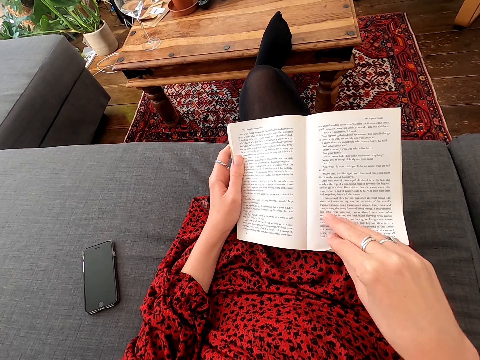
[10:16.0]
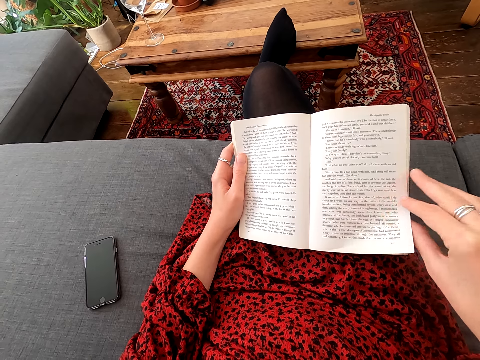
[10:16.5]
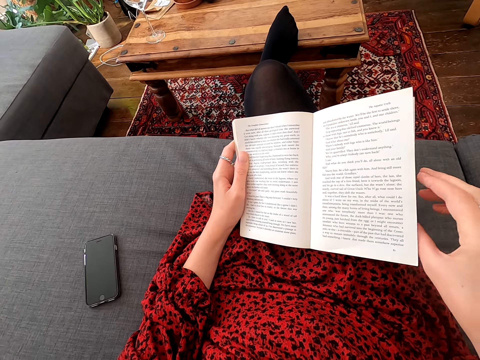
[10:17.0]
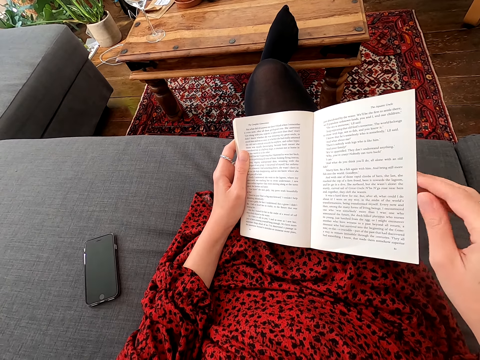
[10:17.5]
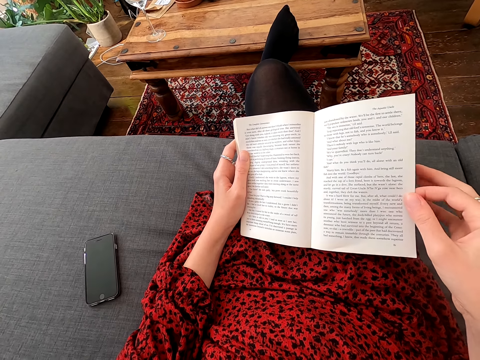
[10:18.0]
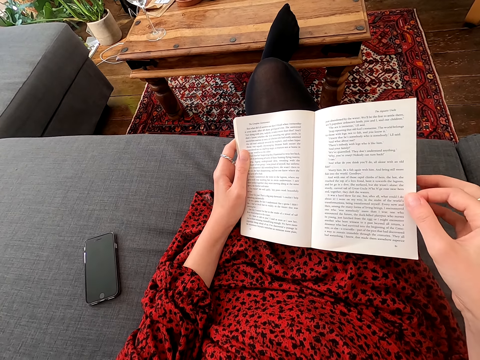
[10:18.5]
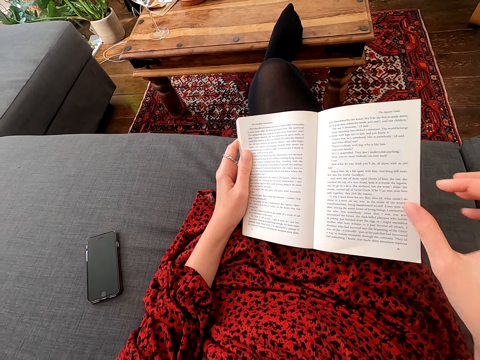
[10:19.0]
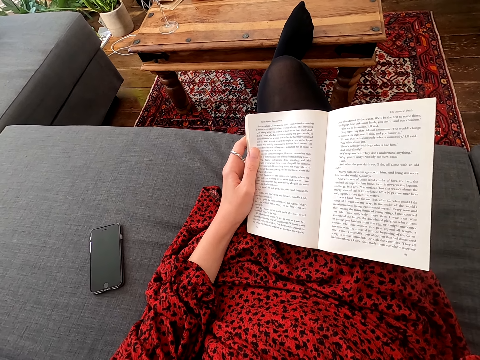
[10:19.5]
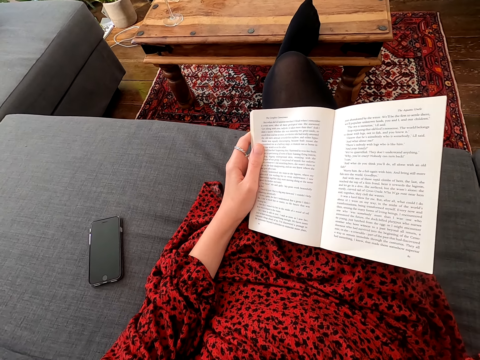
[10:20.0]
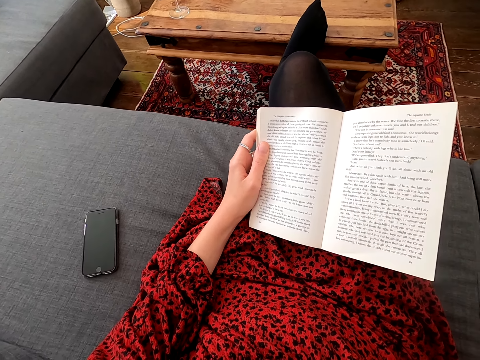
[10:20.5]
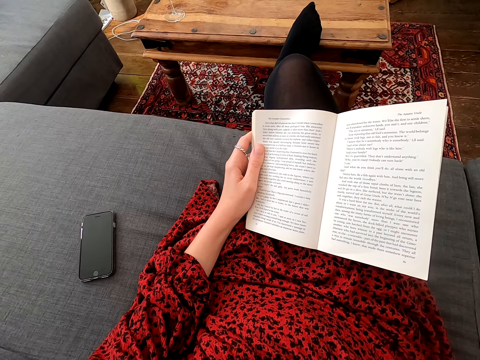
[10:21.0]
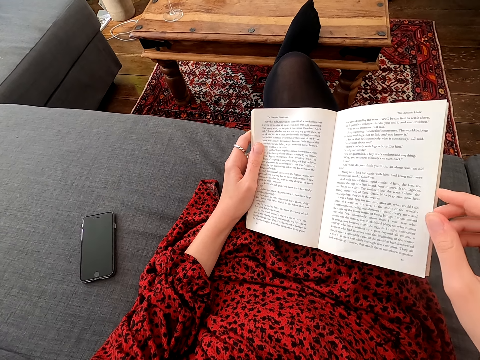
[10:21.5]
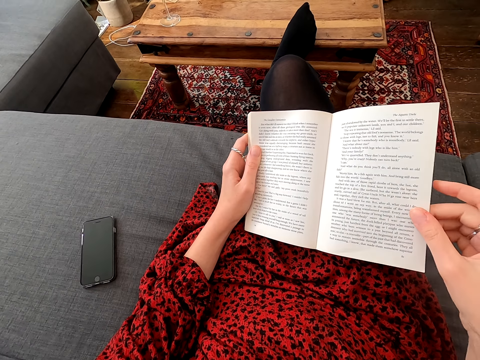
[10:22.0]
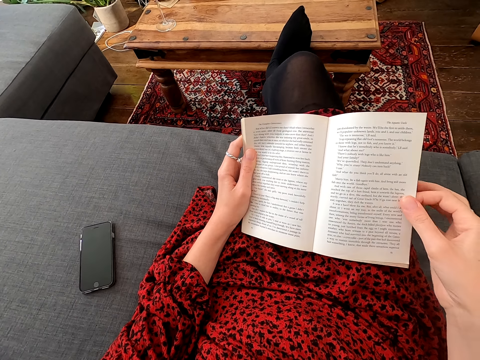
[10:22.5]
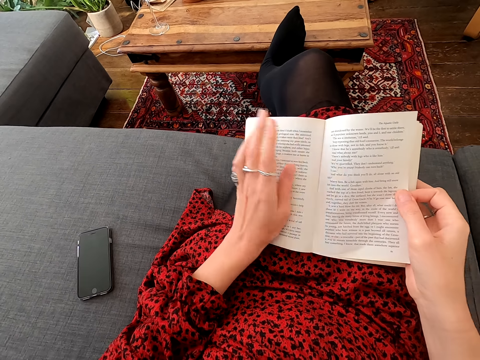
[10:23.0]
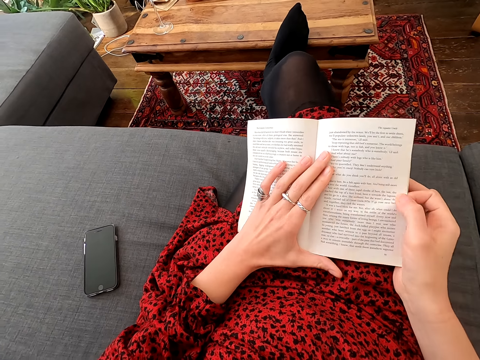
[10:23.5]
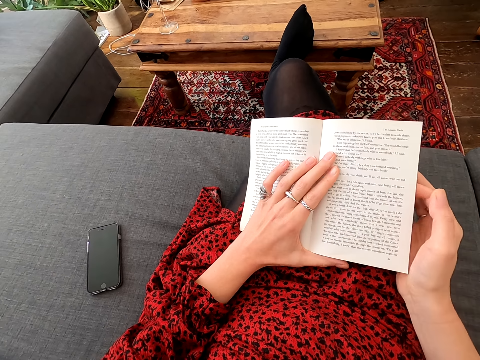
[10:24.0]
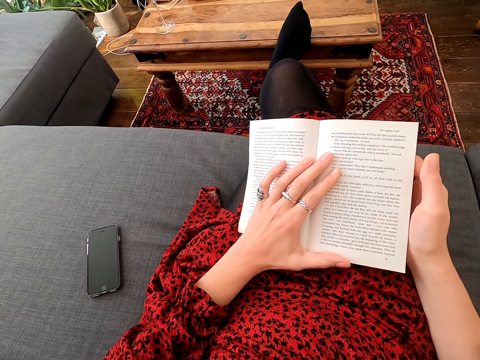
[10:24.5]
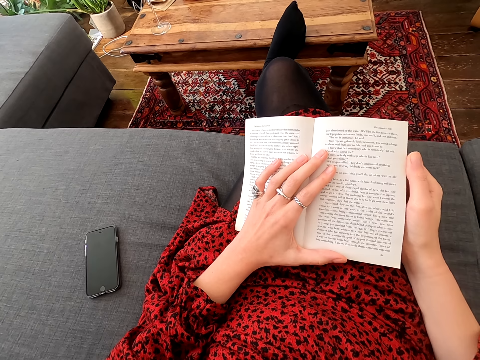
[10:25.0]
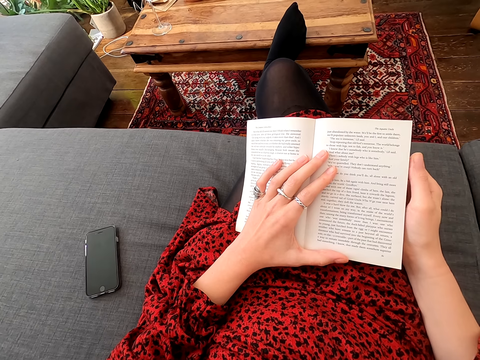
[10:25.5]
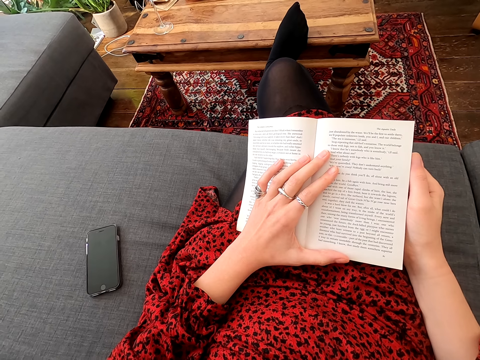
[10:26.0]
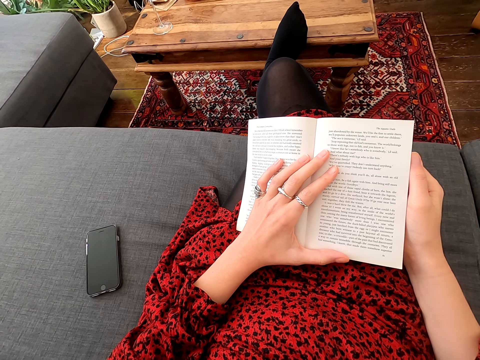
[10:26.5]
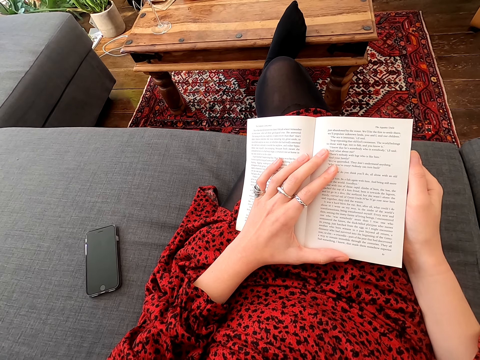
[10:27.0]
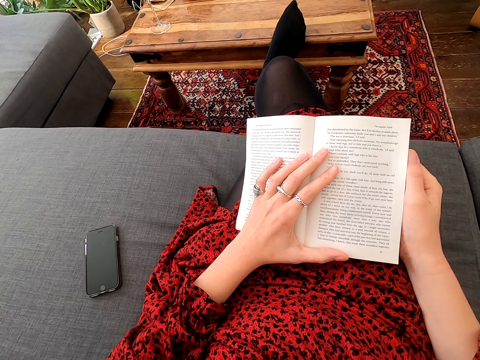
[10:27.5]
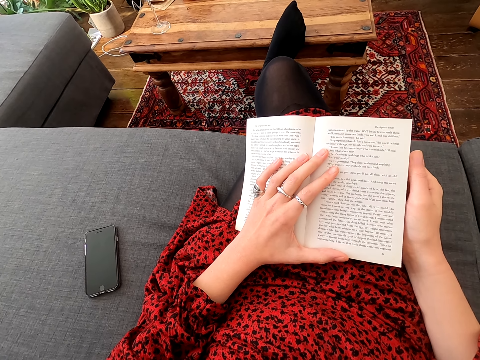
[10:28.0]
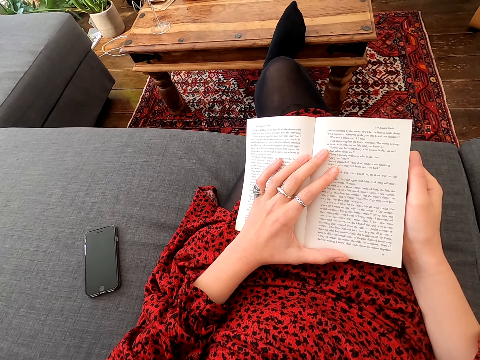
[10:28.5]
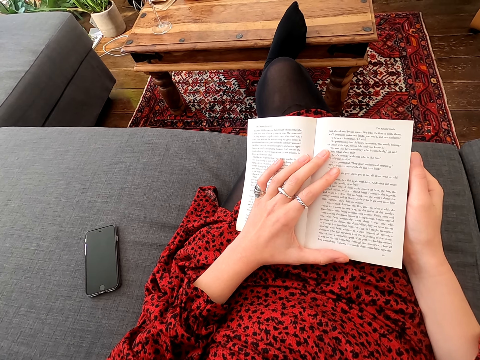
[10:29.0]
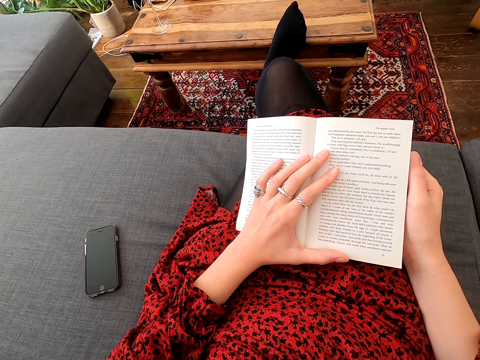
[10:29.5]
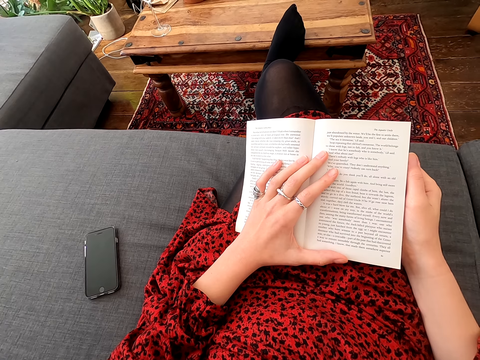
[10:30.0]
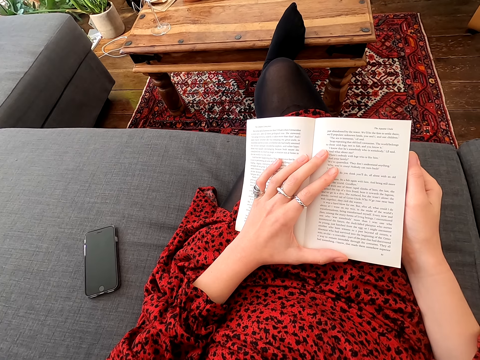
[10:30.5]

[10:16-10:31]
The camera wearer touches part of her body. She holds the page on the book. She reads a novel.

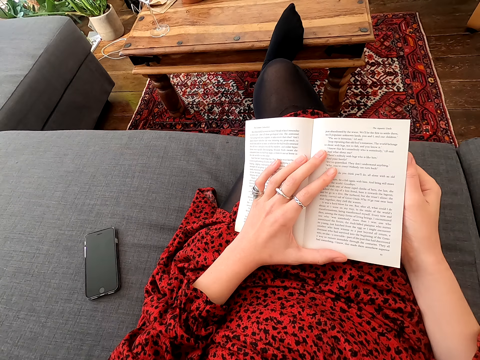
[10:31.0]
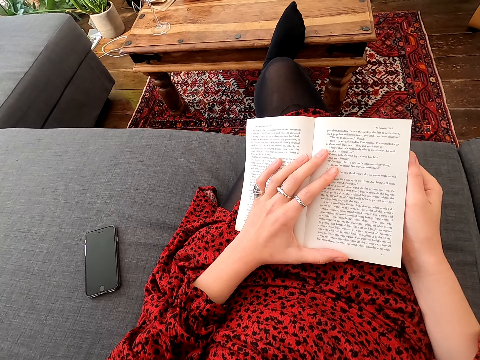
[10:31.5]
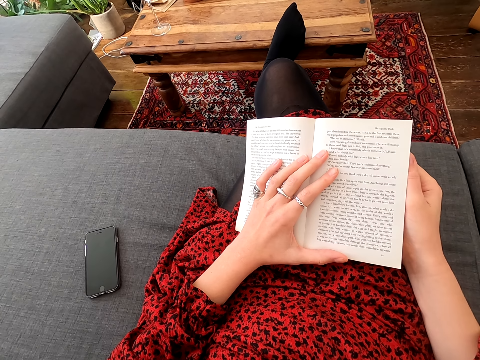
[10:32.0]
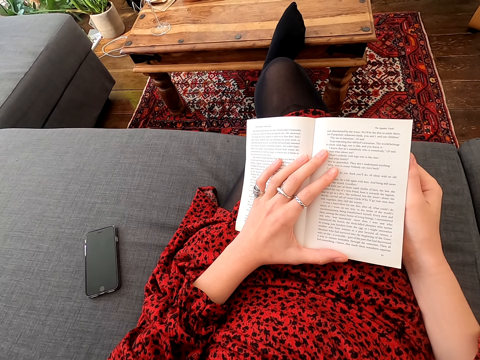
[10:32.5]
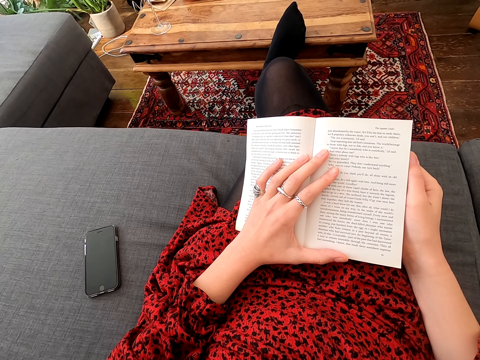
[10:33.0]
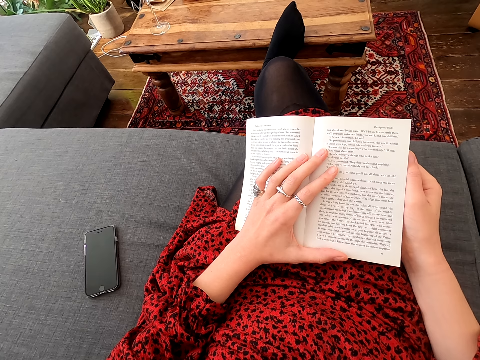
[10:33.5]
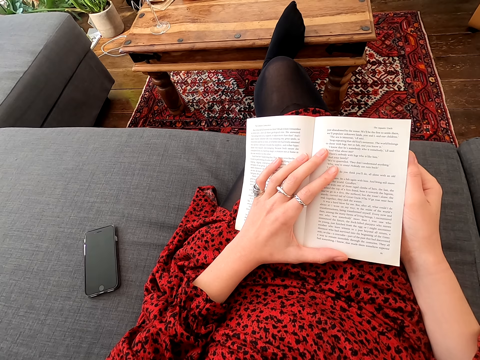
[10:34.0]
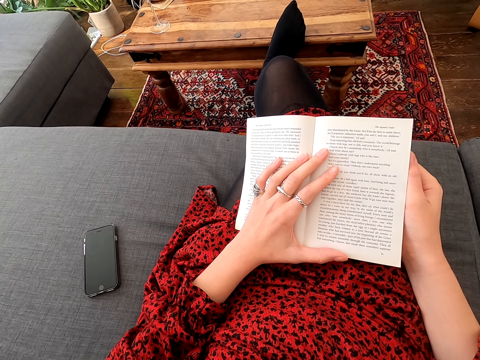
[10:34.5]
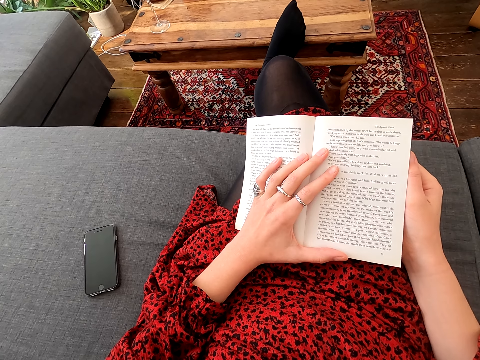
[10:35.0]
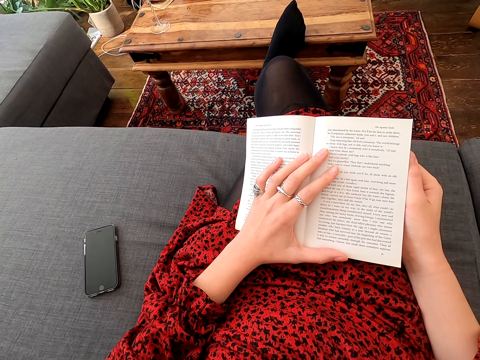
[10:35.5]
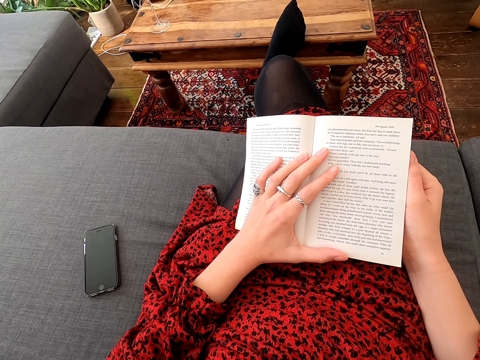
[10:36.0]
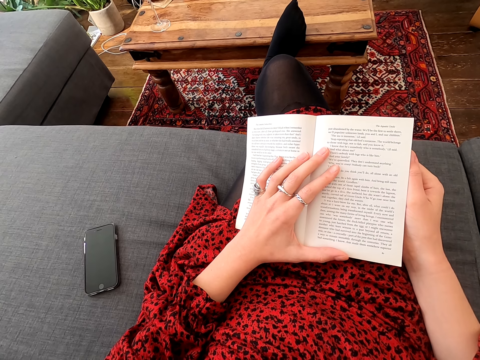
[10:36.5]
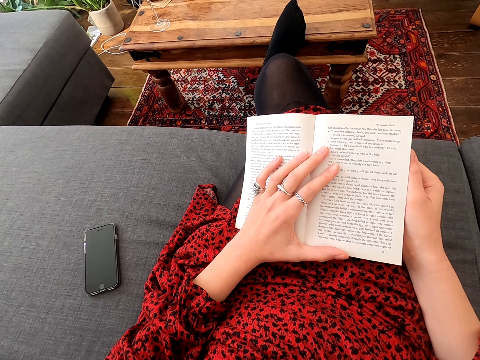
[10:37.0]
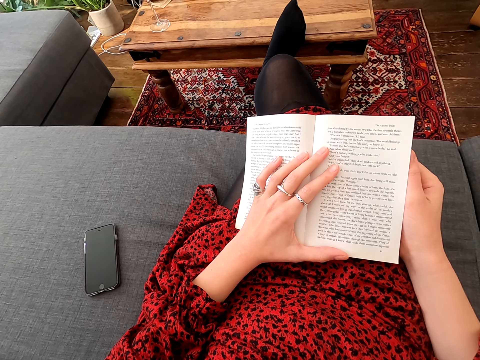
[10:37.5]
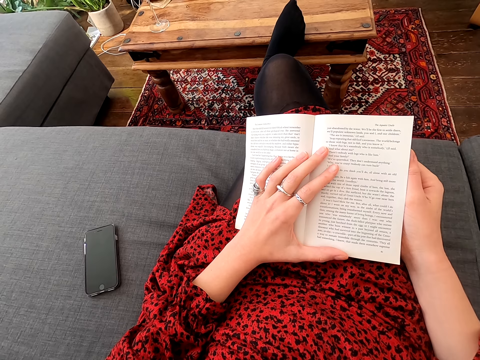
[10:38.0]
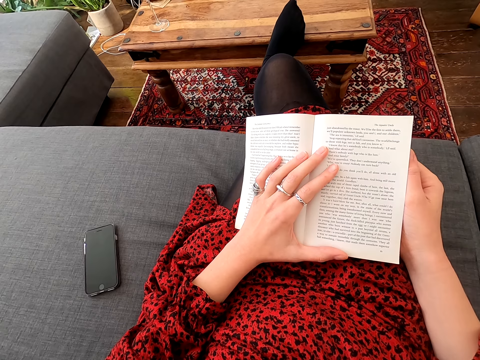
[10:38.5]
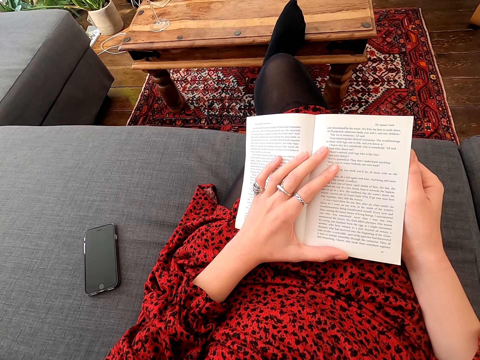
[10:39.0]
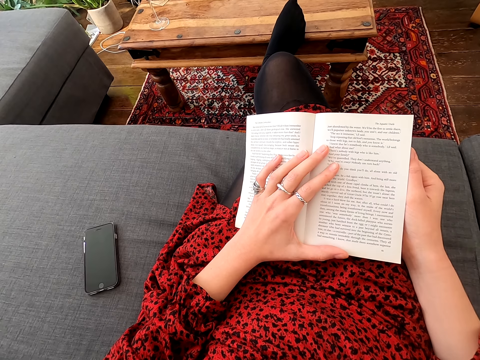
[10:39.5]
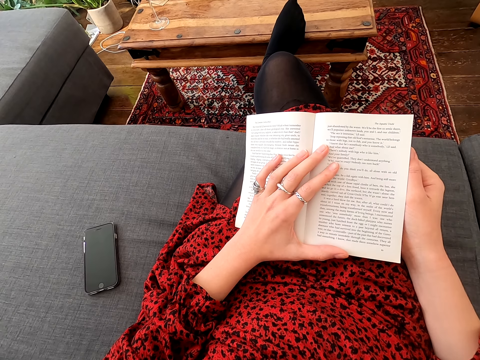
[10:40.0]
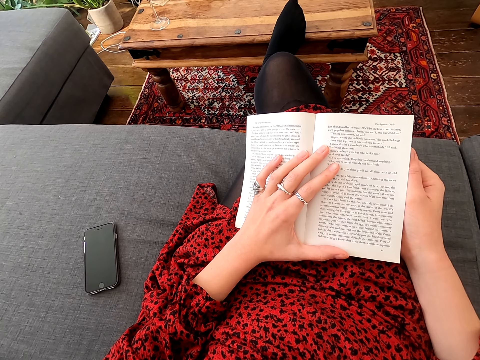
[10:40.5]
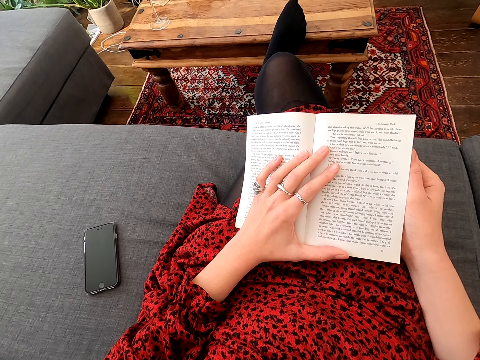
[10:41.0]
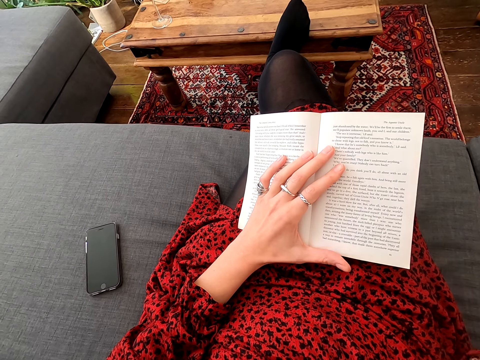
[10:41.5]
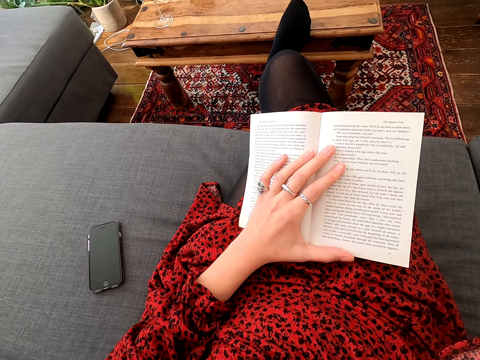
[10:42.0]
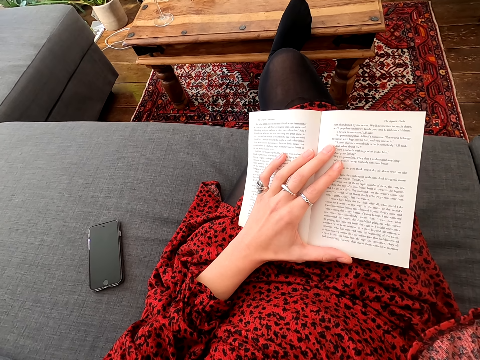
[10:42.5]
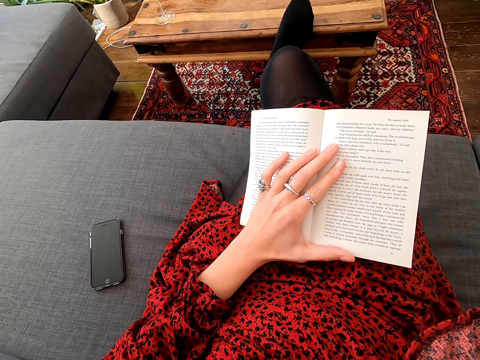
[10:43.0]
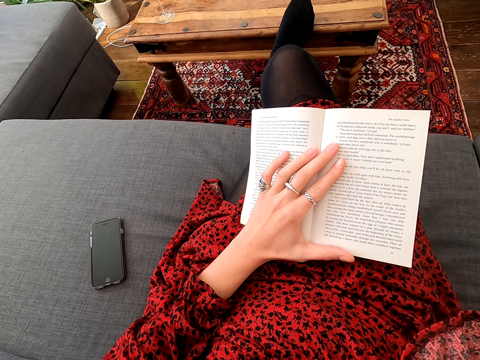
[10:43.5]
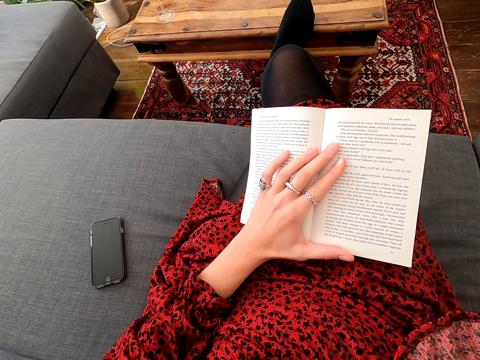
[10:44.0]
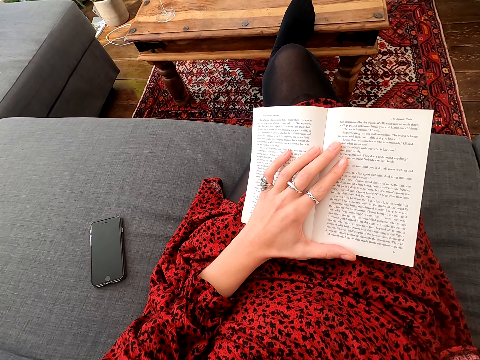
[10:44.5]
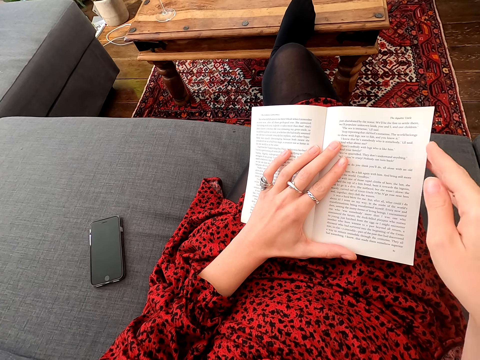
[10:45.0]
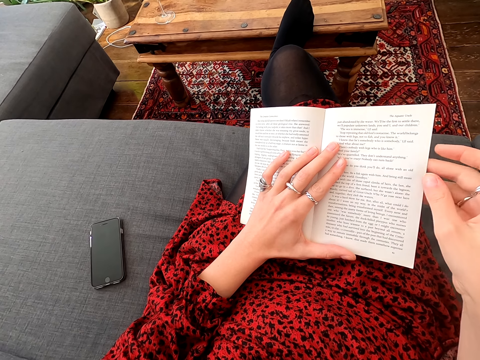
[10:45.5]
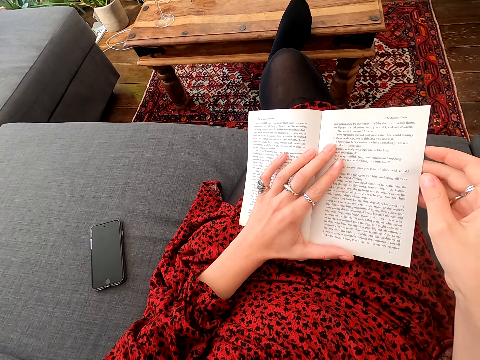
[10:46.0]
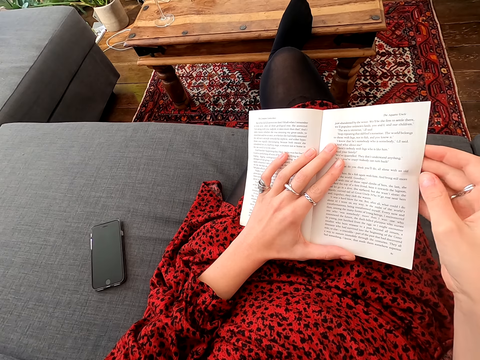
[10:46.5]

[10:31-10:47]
The camera wearer touches part of her body. She holds the page on the book and reads the novel.
